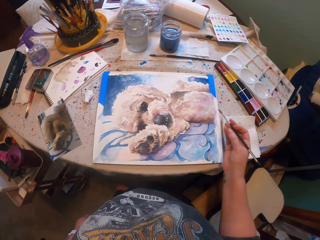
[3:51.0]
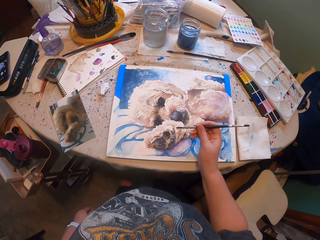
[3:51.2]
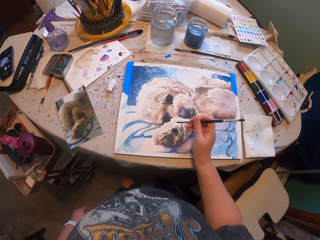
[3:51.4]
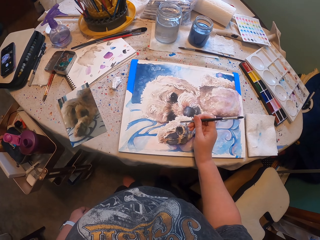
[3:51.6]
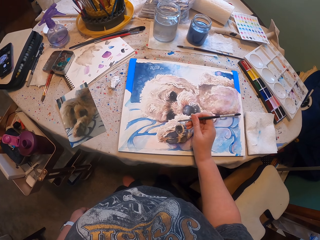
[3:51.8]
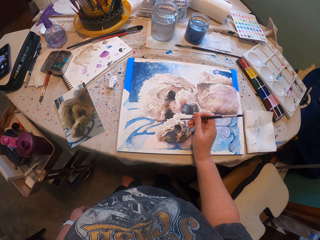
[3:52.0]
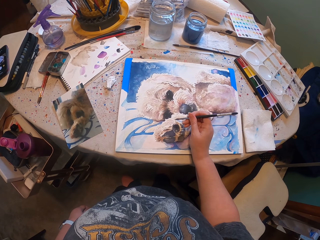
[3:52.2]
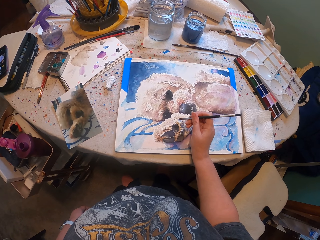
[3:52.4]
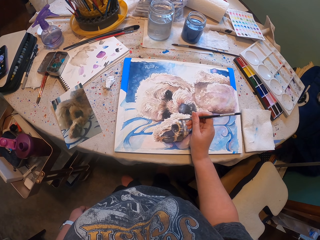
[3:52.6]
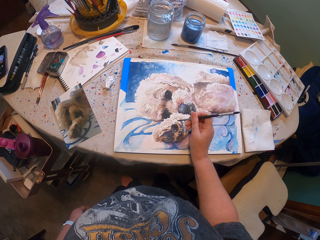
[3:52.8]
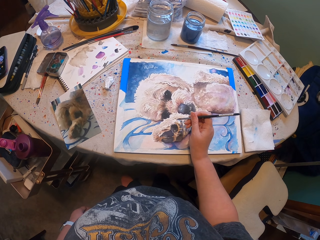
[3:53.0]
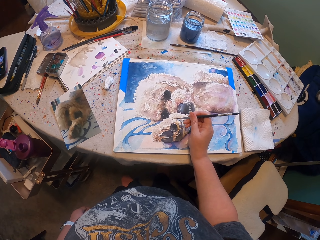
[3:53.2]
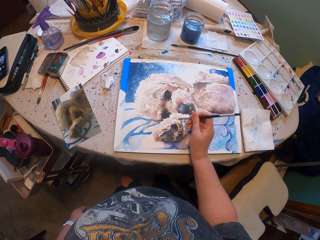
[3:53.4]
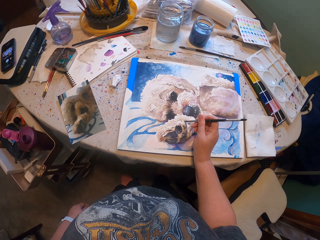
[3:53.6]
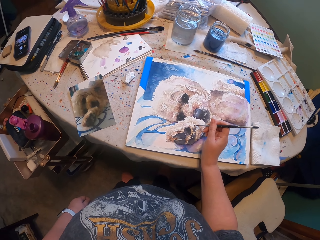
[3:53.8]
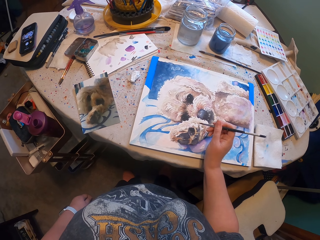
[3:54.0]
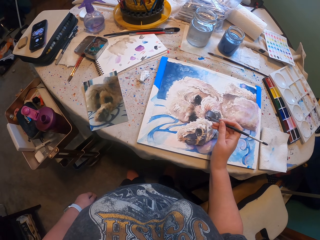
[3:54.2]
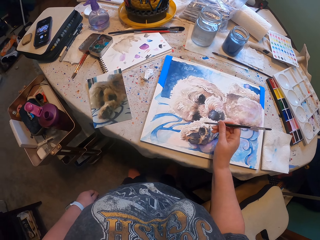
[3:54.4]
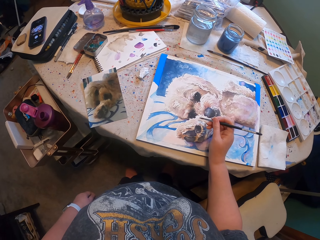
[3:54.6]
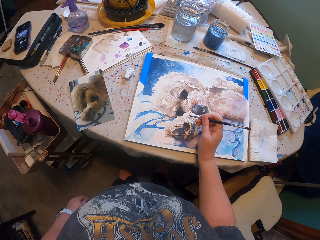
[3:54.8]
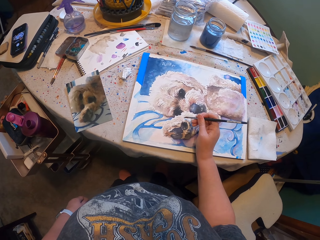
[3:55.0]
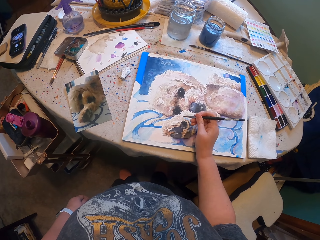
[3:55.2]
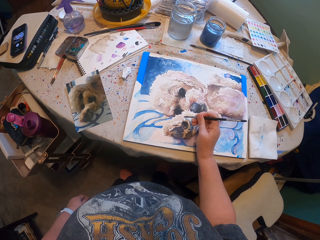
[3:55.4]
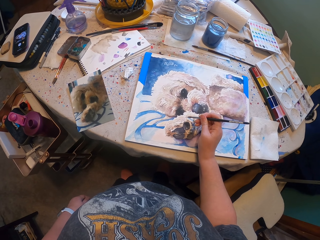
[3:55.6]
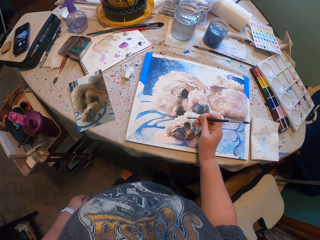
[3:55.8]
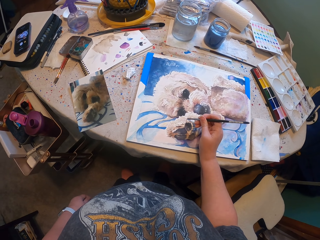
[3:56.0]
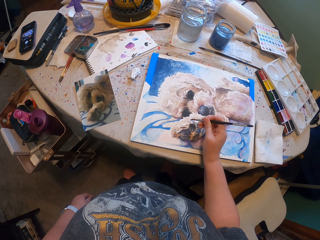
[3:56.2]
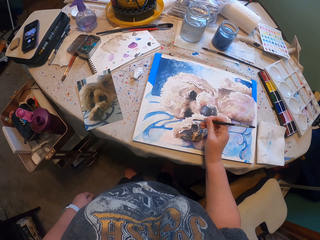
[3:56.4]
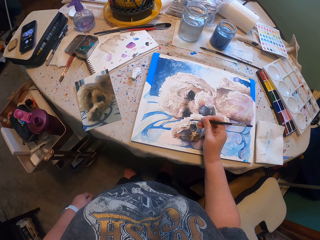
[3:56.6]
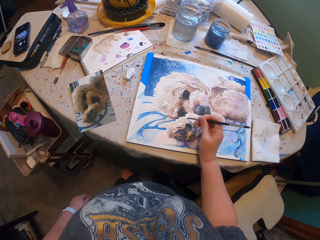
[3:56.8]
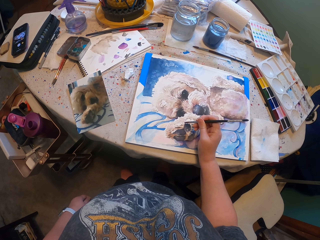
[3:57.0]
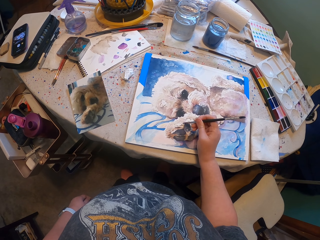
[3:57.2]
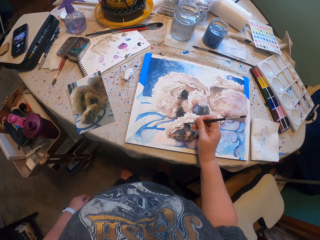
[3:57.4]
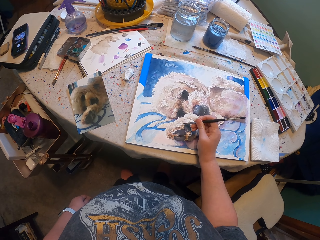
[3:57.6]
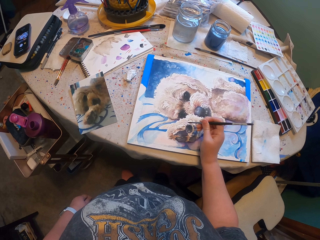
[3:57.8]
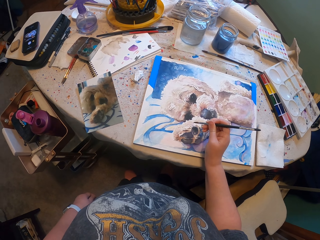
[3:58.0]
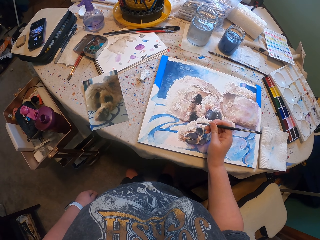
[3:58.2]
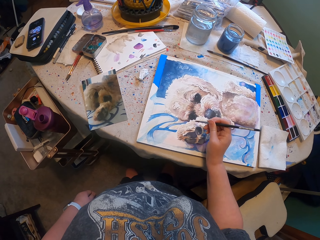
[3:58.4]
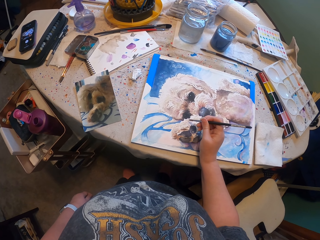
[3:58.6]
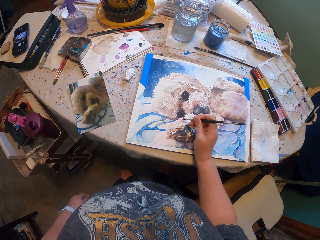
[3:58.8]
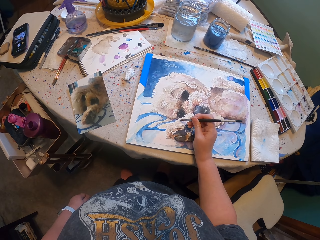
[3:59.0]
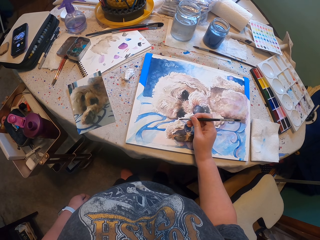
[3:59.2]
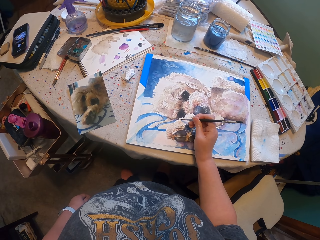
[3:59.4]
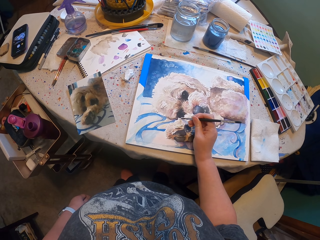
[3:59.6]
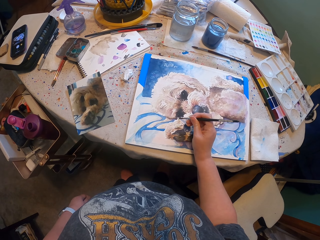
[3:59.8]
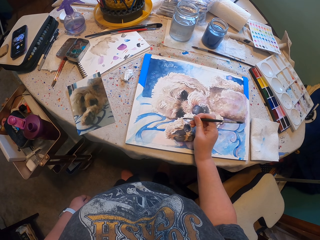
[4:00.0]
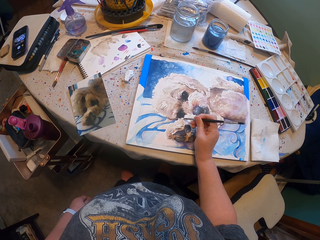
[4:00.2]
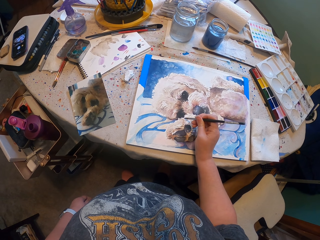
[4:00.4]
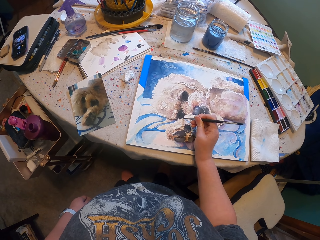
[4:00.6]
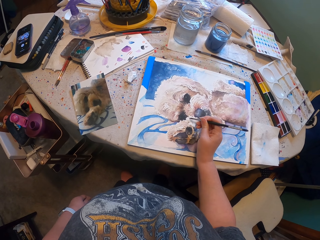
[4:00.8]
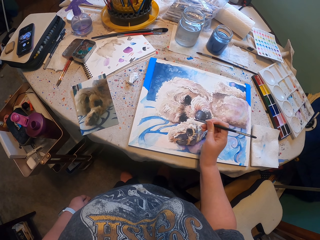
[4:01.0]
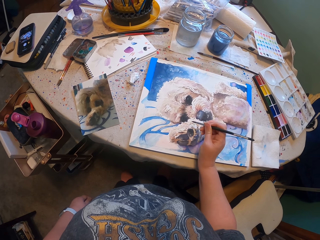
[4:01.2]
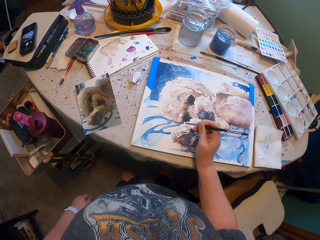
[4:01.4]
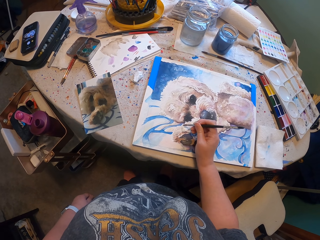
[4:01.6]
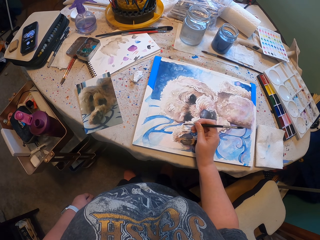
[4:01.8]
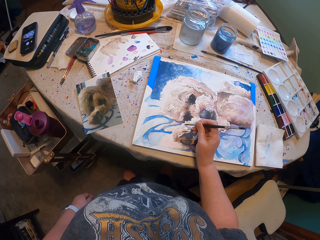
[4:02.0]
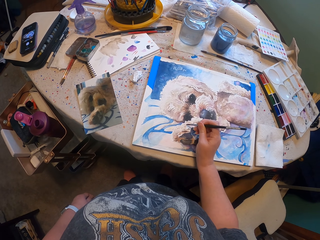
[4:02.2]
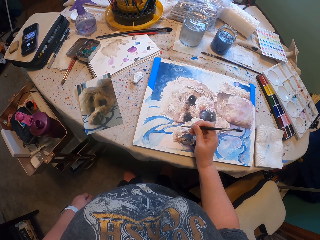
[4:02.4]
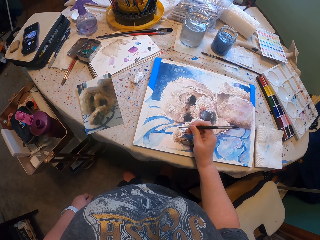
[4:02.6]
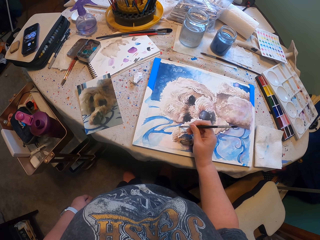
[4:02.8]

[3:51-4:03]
The camera wearer paints the drawing. They paint the drawing repeatedly.

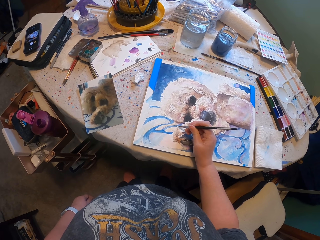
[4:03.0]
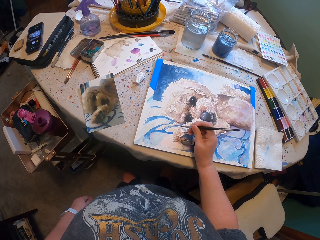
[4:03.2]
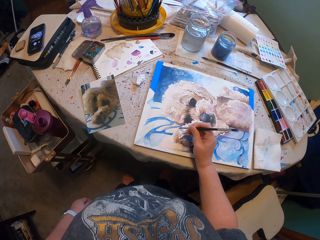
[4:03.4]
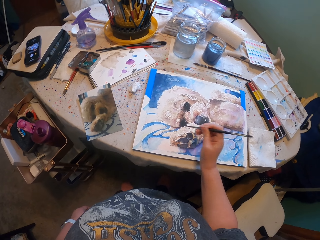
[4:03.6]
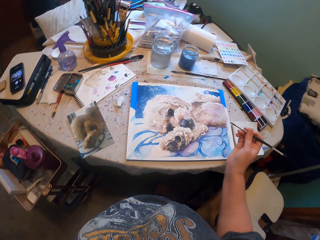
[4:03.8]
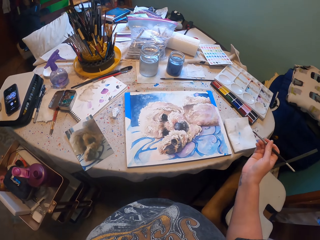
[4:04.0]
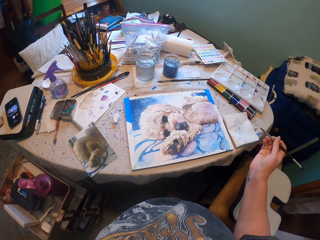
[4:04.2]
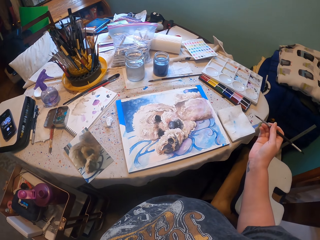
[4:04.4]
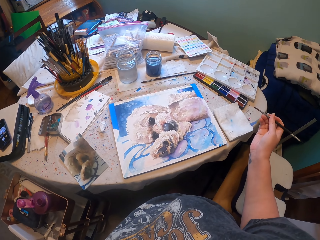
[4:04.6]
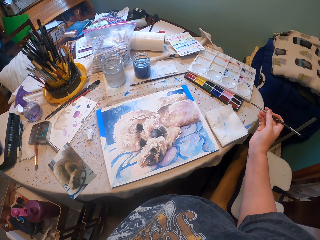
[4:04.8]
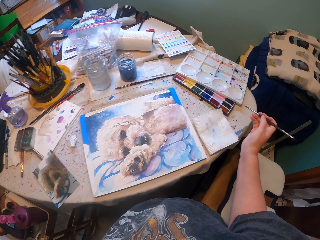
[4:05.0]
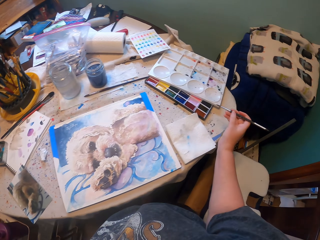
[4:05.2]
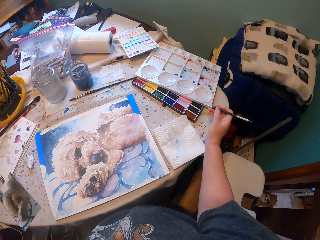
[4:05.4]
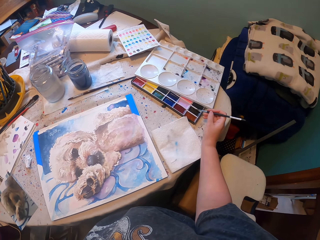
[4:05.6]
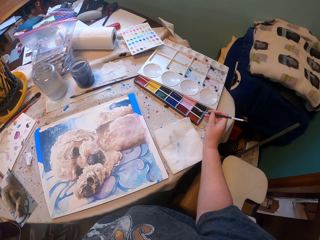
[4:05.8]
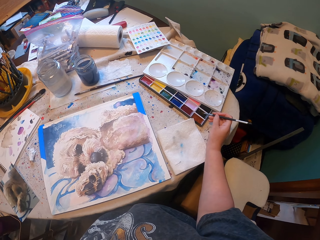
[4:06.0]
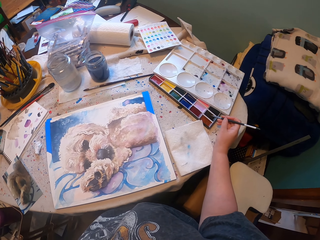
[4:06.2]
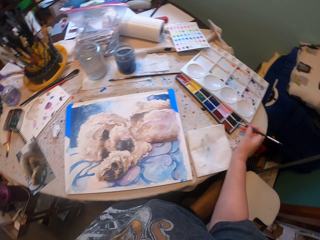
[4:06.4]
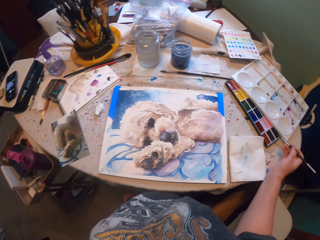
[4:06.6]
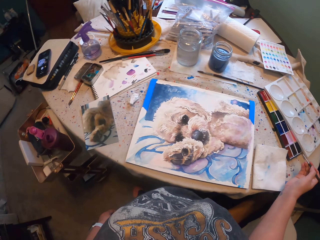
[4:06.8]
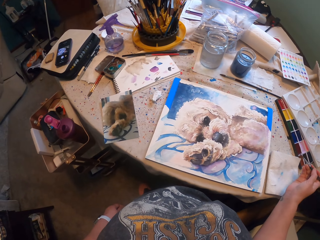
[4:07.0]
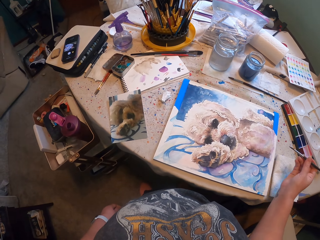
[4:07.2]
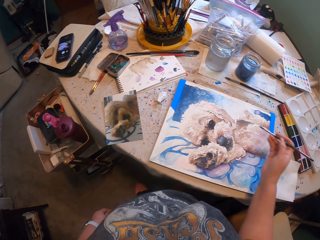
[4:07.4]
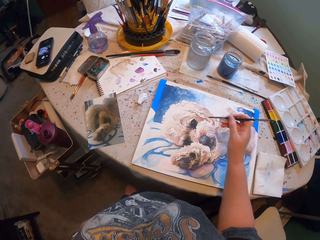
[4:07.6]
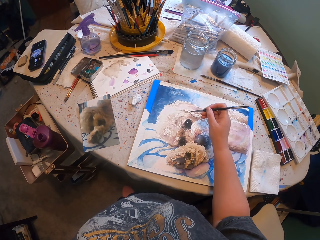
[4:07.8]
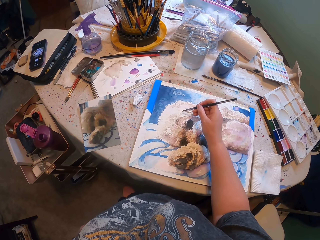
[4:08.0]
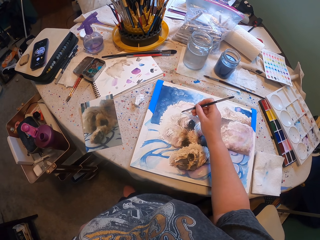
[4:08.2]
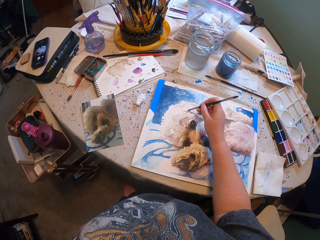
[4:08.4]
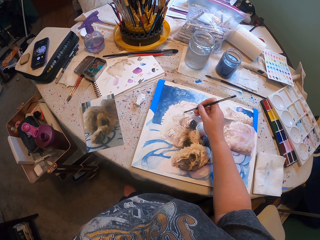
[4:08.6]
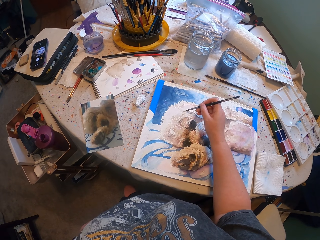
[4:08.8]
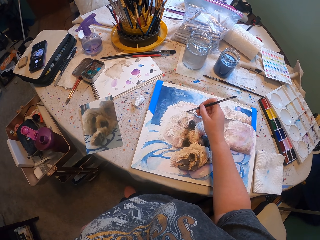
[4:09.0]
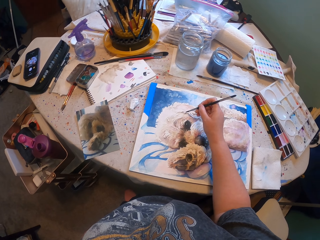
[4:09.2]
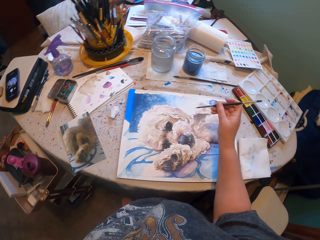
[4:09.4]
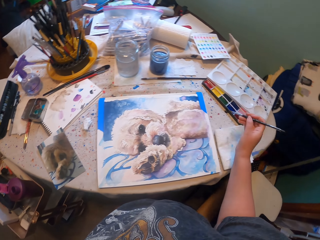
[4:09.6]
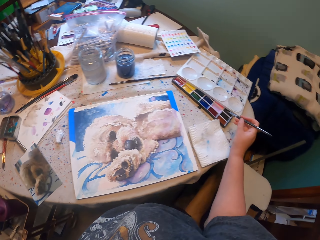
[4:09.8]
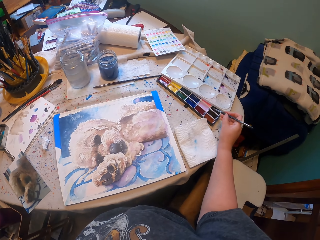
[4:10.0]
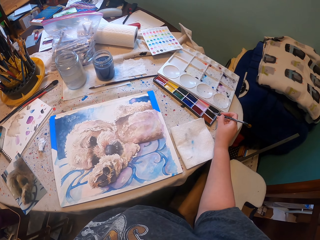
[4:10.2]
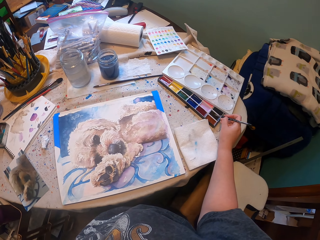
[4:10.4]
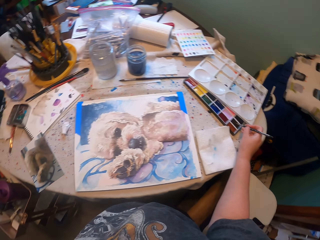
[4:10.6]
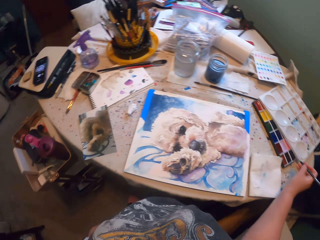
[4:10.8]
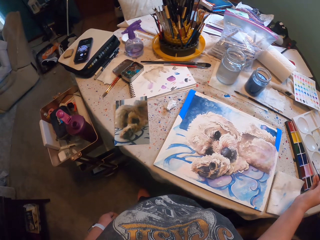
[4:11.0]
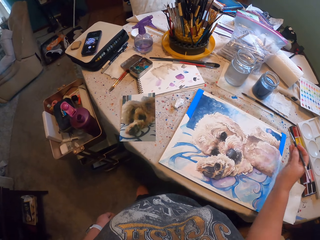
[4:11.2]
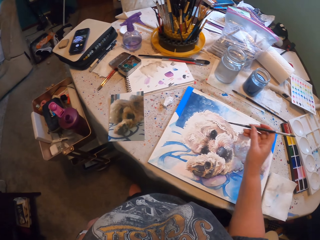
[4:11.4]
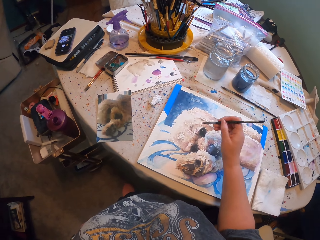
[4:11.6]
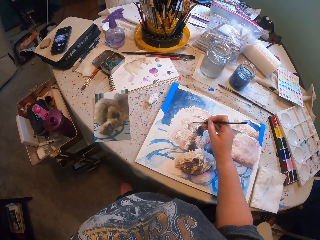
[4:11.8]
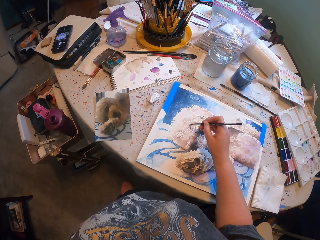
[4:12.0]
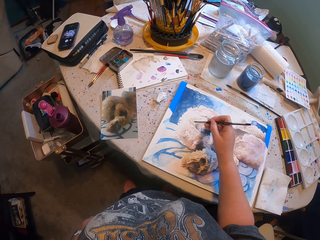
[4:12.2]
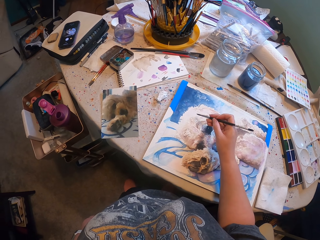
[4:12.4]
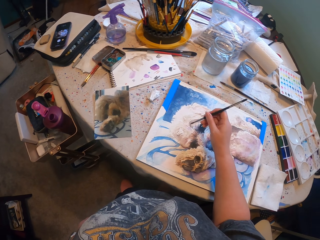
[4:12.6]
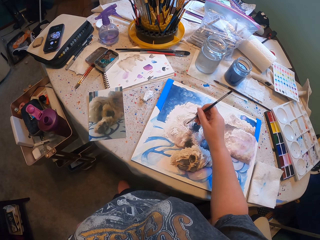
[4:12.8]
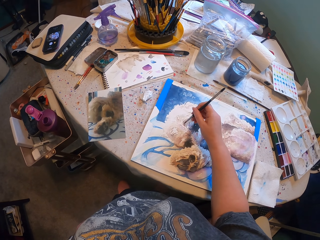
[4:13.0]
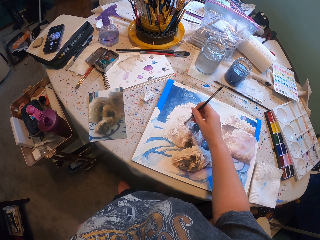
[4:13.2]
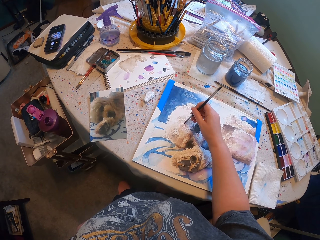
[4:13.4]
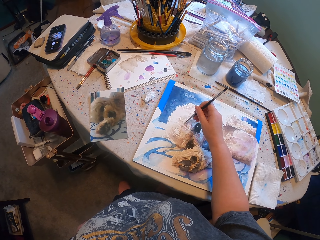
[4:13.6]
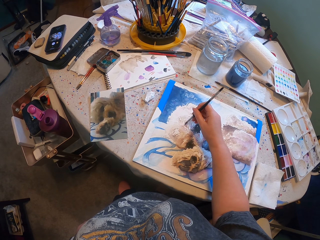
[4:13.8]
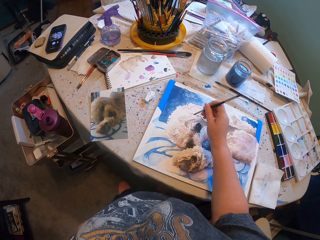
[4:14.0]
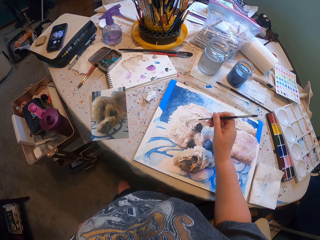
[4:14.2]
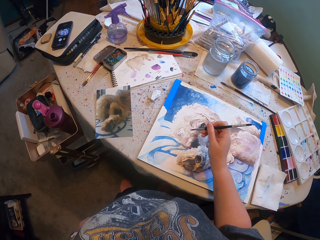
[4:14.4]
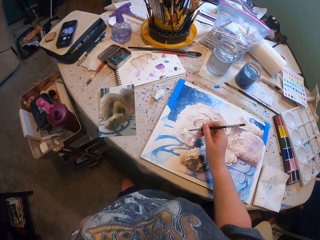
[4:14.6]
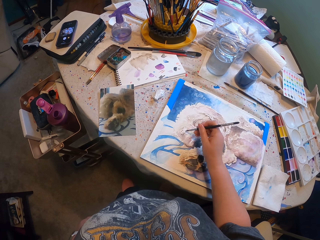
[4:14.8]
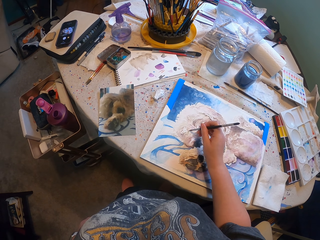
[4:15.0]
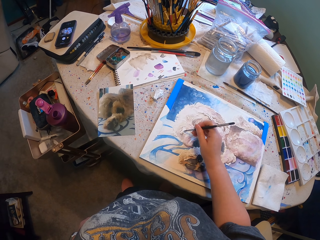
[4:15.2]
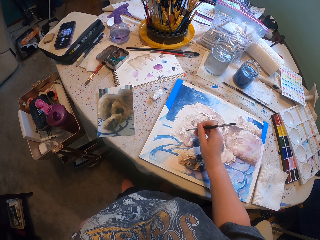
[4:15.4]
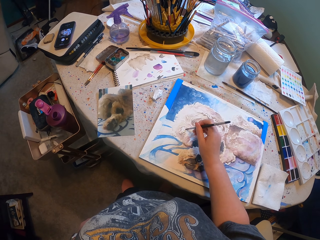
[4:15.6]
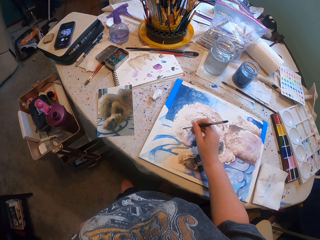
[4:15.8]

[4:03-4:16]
The camera wearer paints the drawing. They brush the paint brush on the paint. They paint the drawing. They brush the paint brush on the paint. They paint the drawing. They paint the drawing again.
